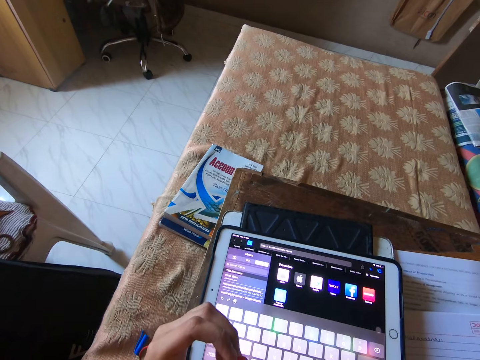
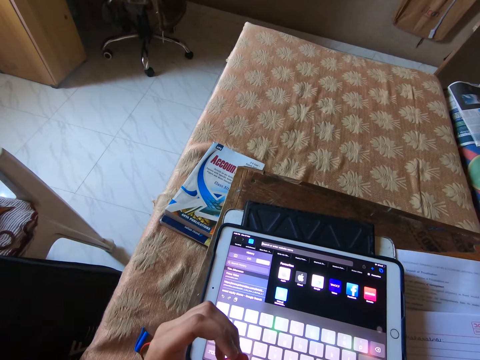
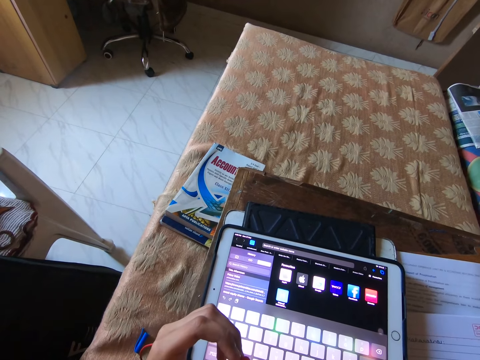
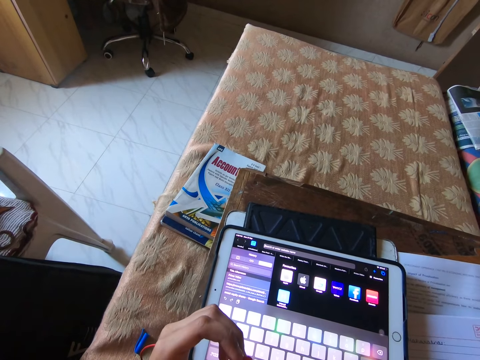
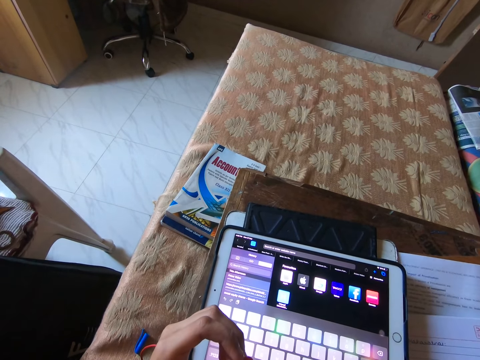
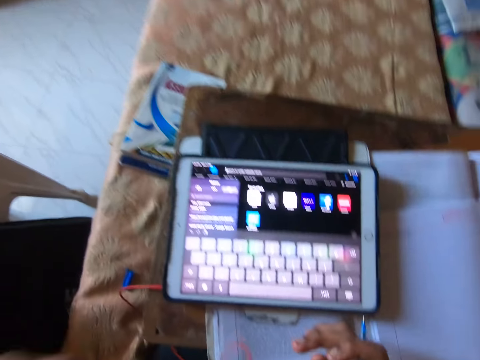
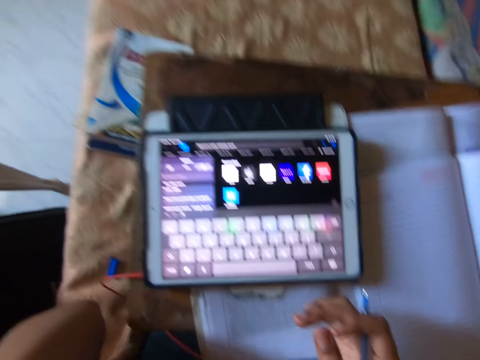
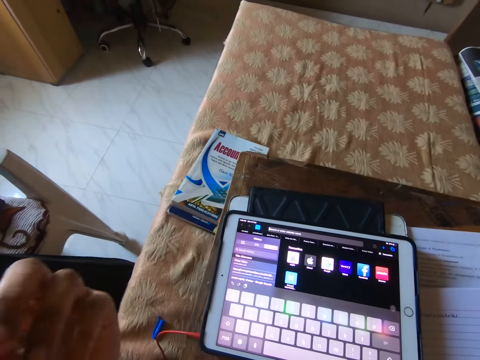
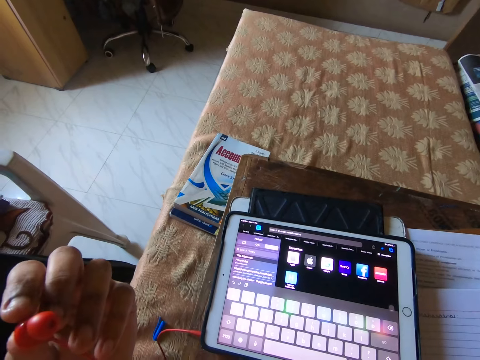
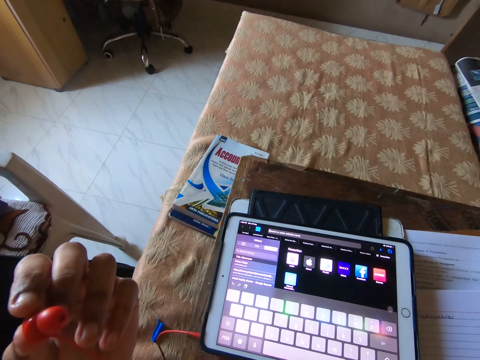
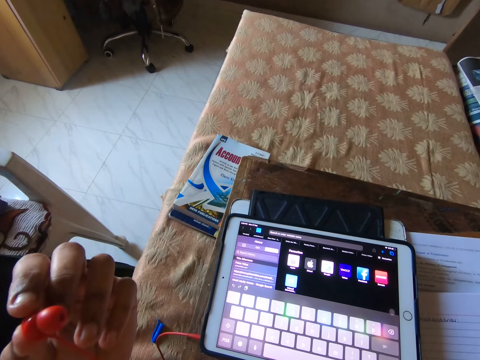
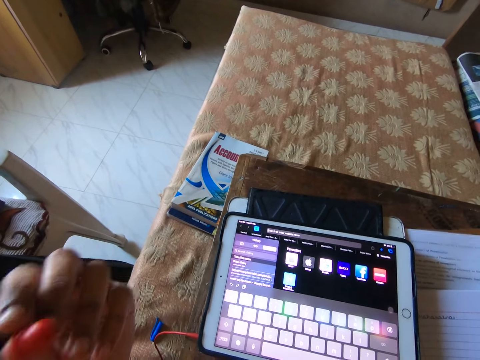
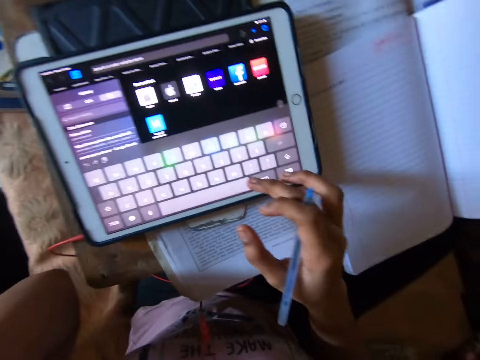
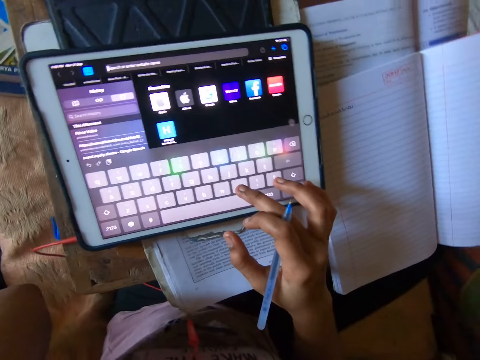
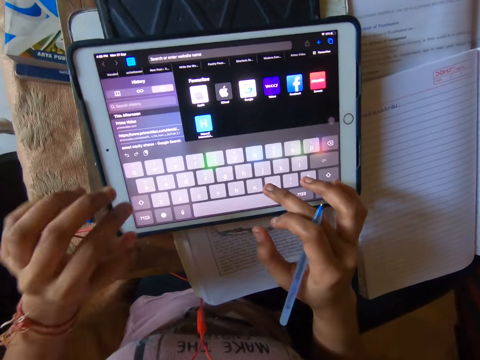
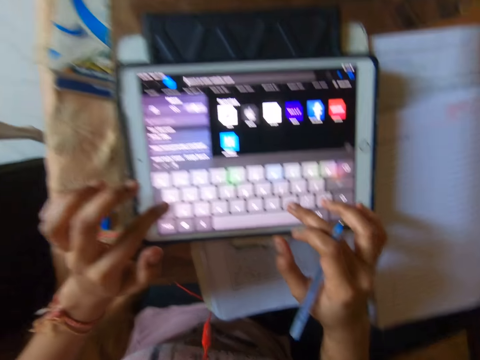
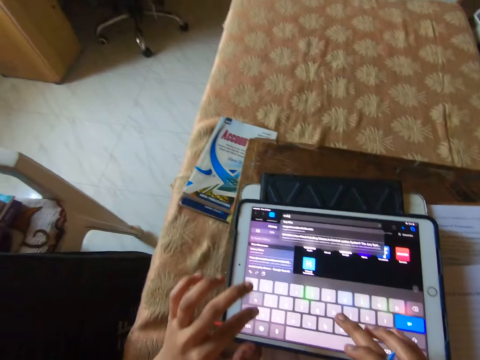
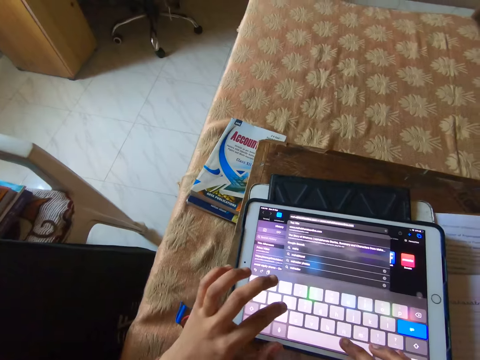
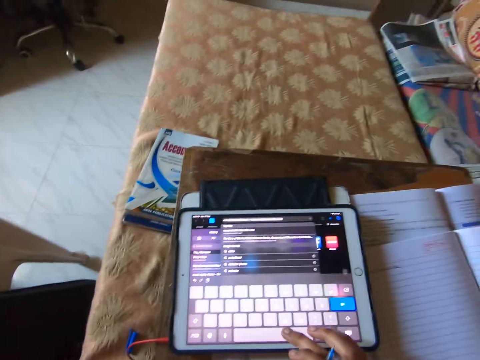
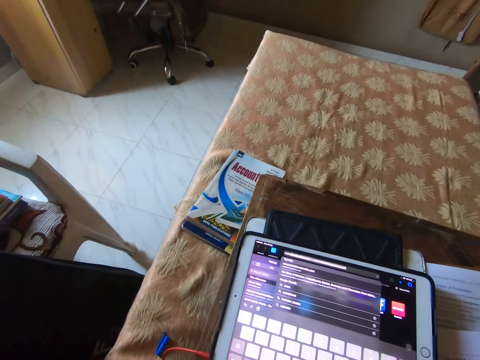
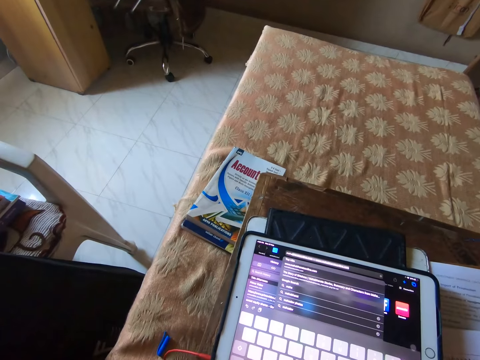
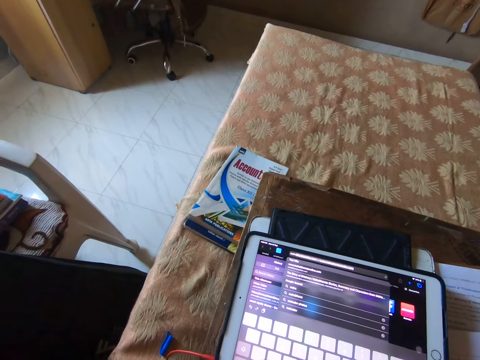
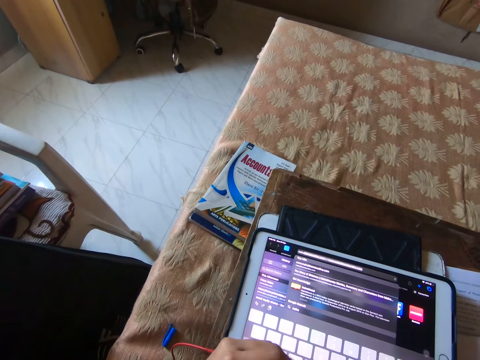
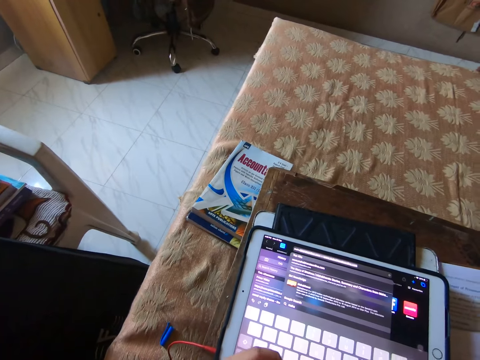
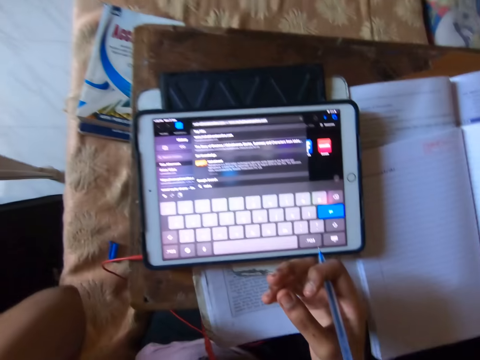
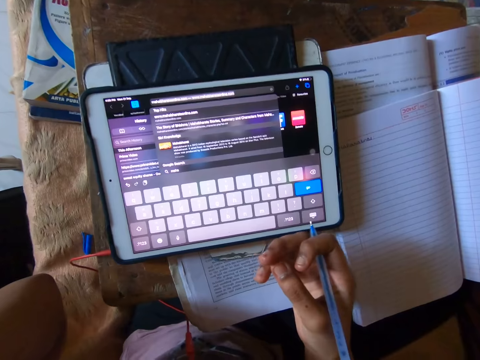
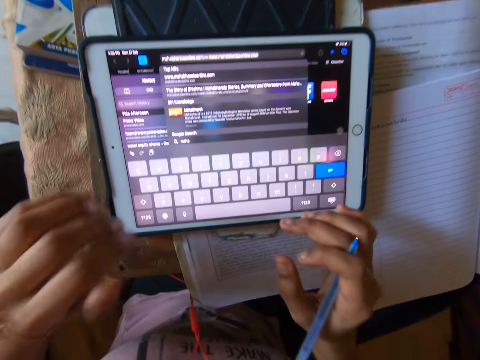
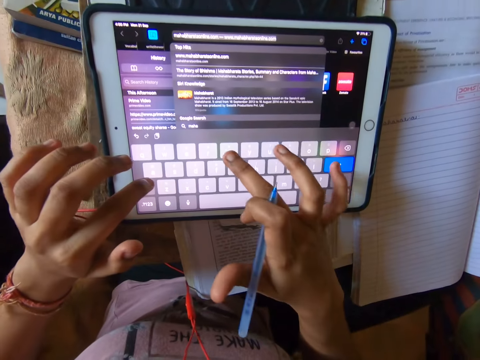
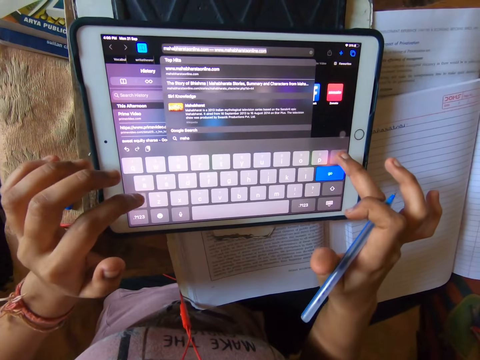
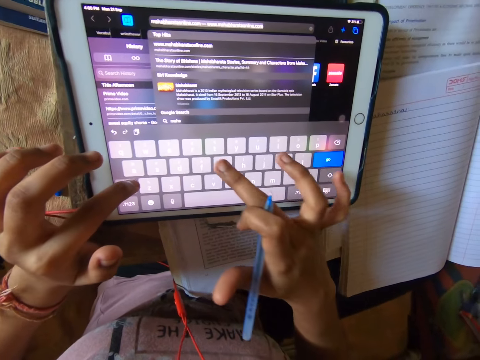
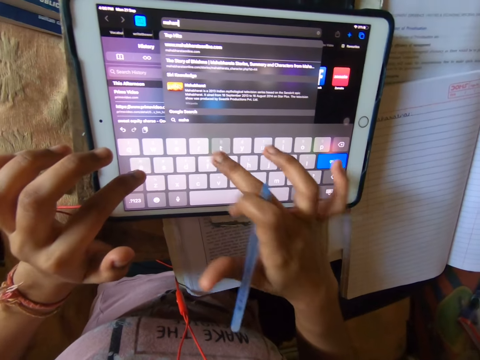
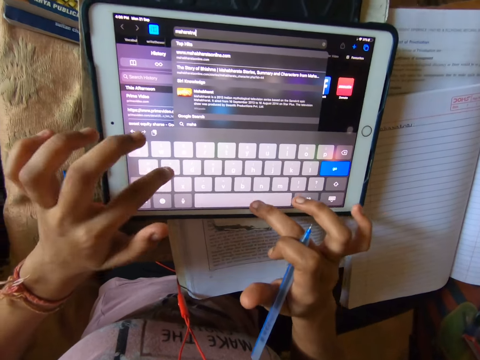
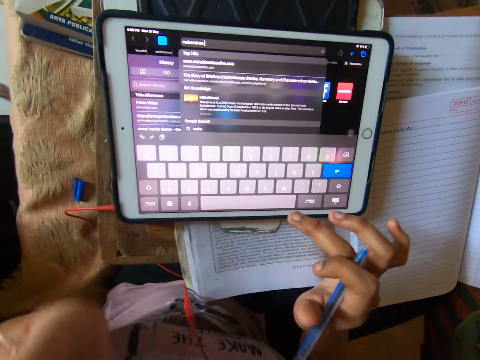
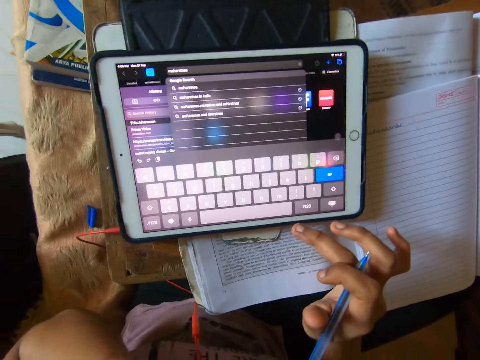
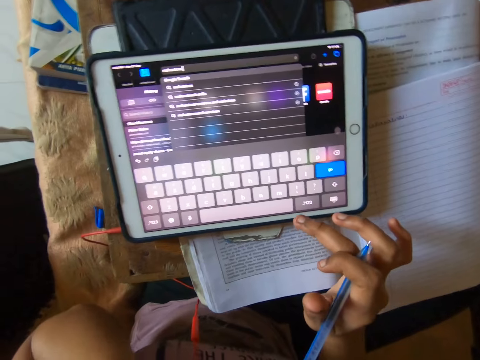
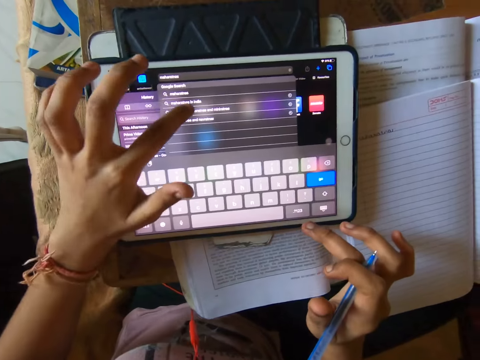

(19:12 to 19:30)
The camera wearer unplugs the earplug on her left ear with her left hand. She plugs the earplug to her left ear with her left hand. She operates the tablet with both hands. She operates the tablet again.

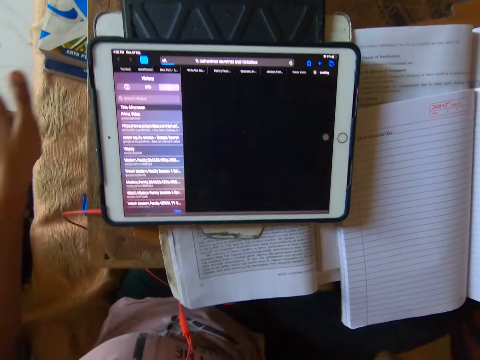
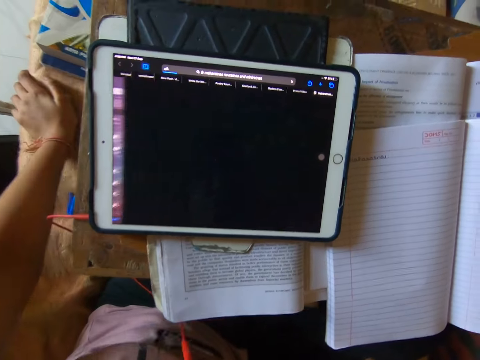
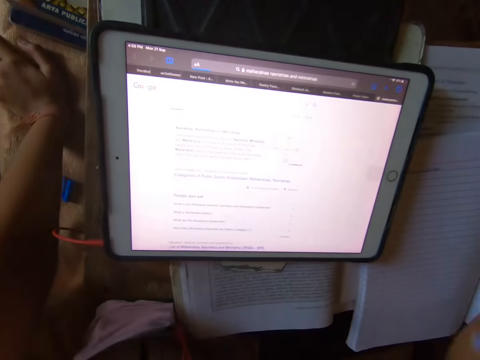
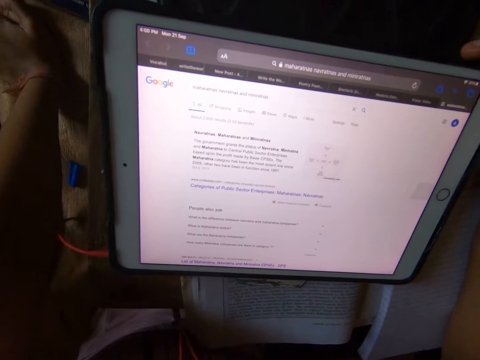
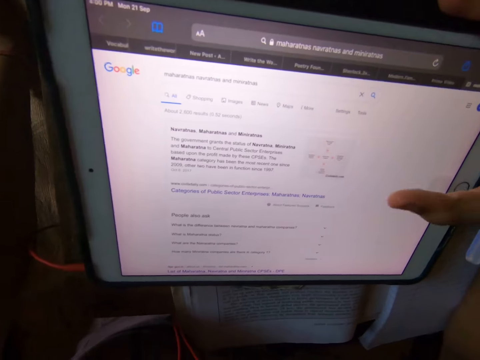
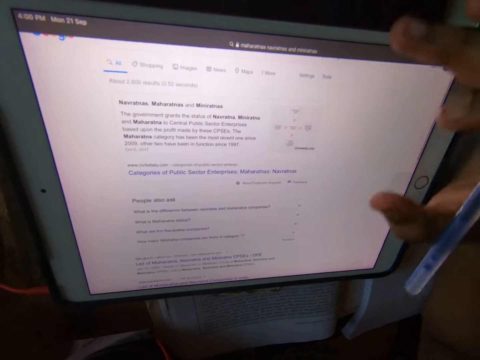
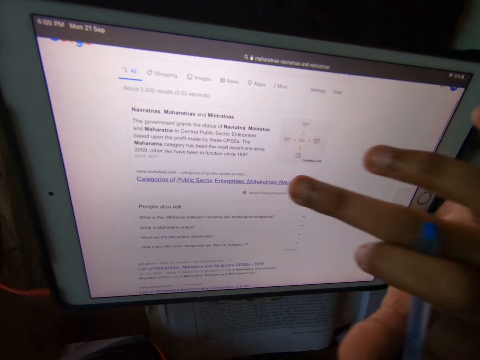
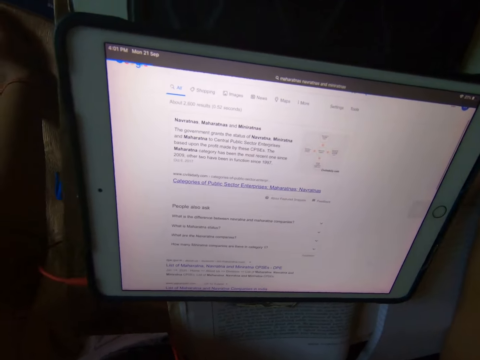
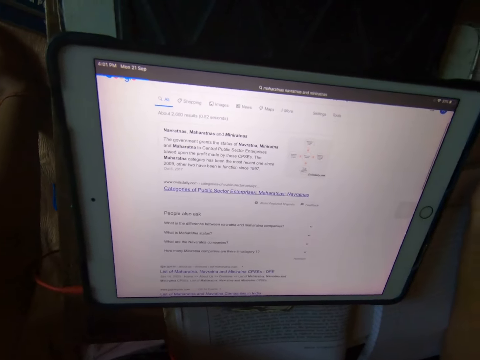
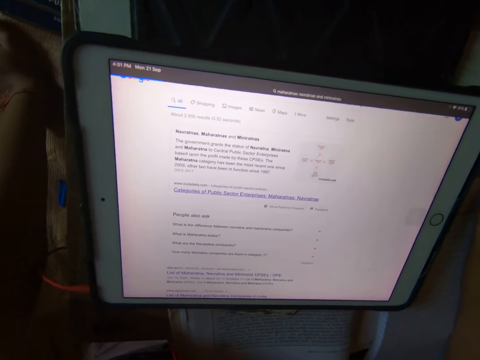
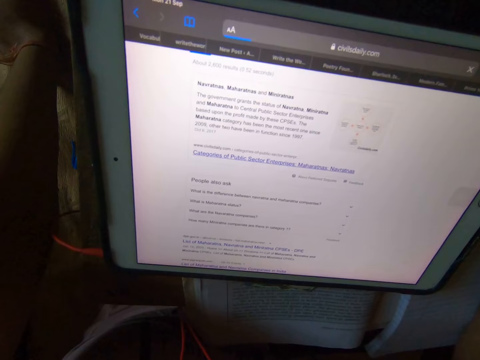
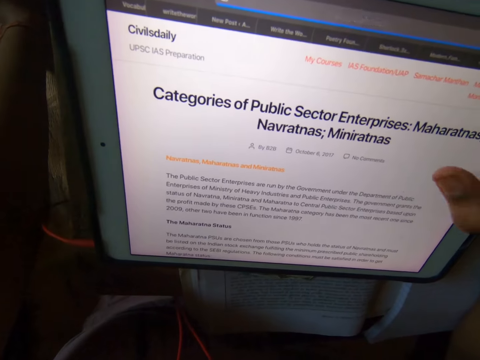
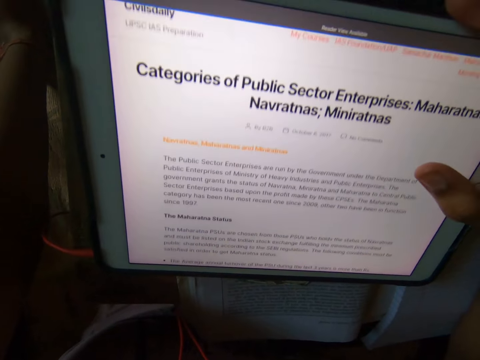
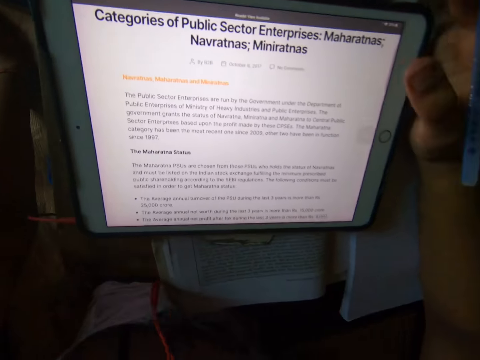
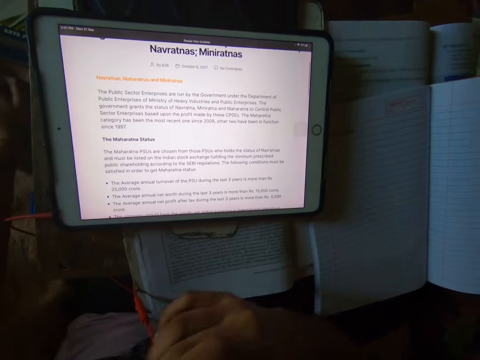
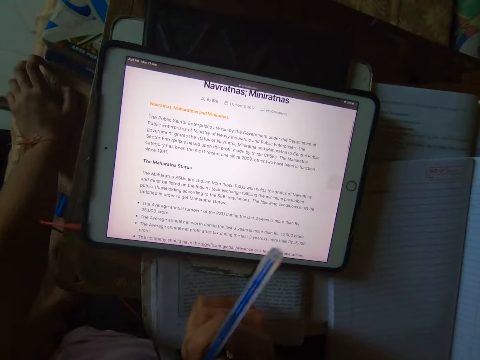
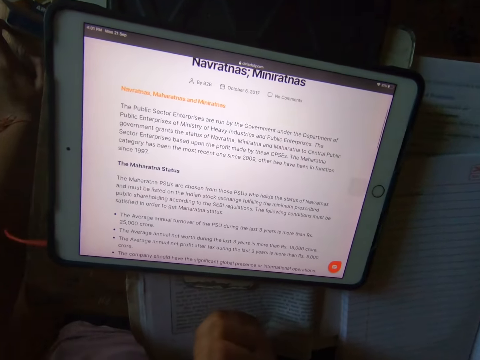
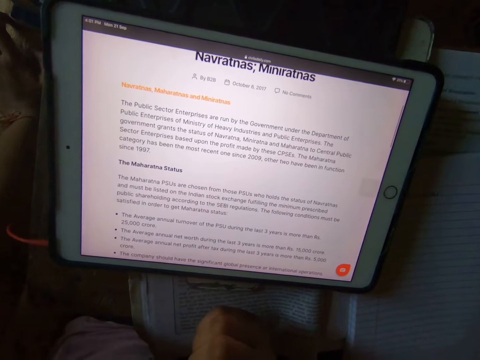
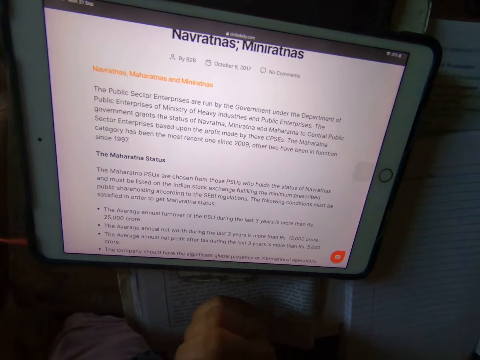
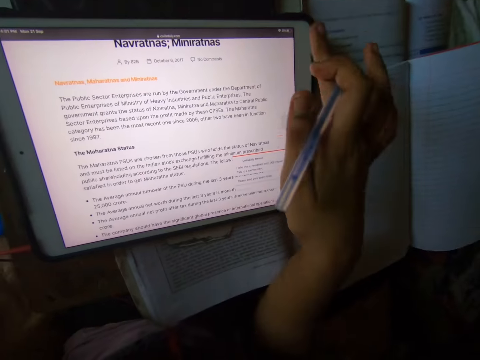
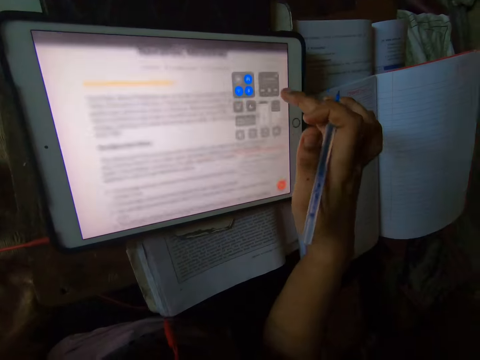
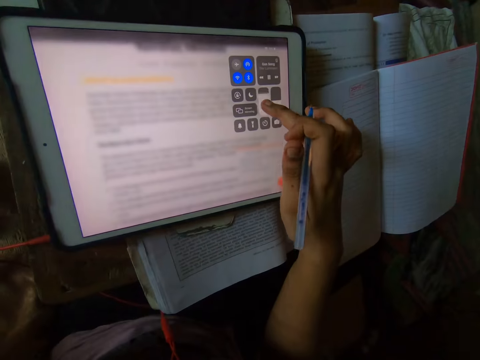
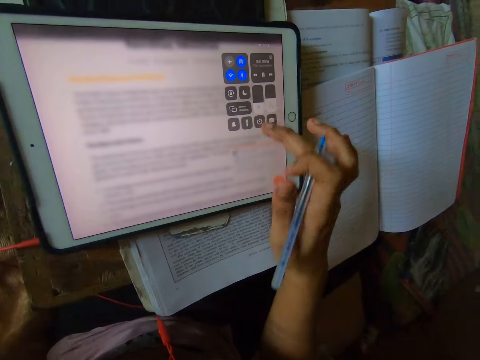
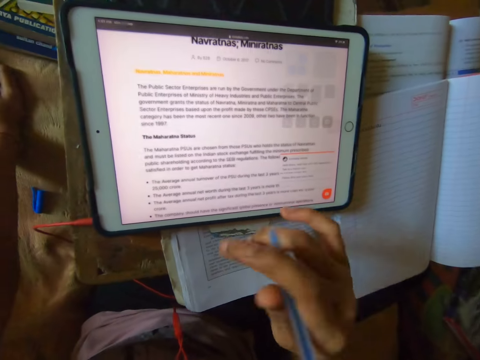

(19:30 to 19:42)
The camera wearer operates the tablet with her right hand. She writes down with a pen. She reduces the tablet backlight.
